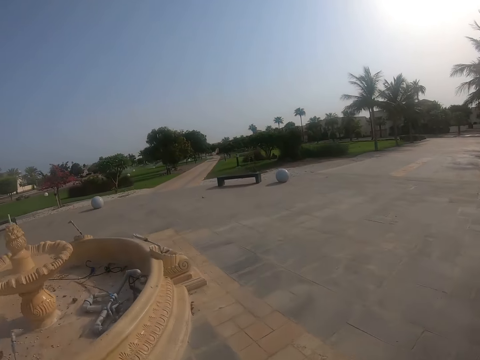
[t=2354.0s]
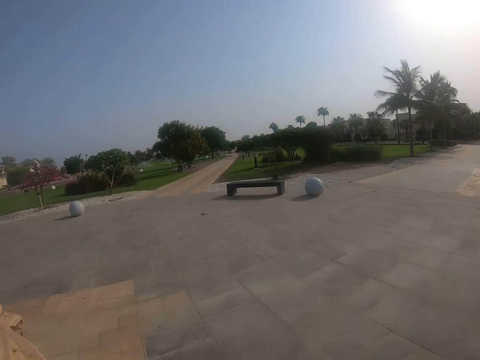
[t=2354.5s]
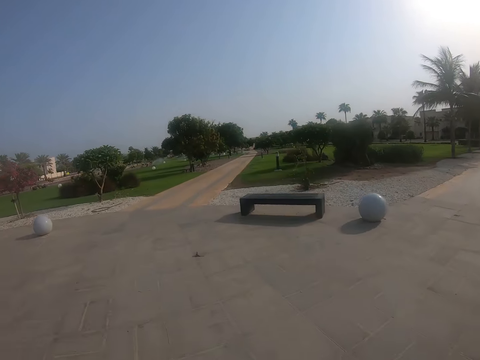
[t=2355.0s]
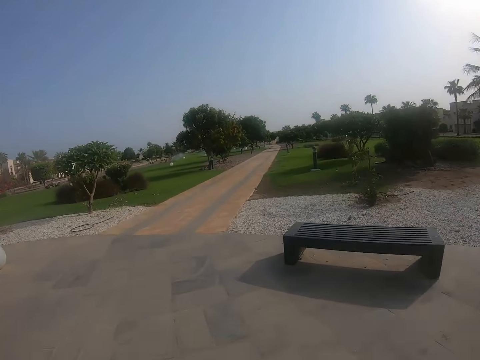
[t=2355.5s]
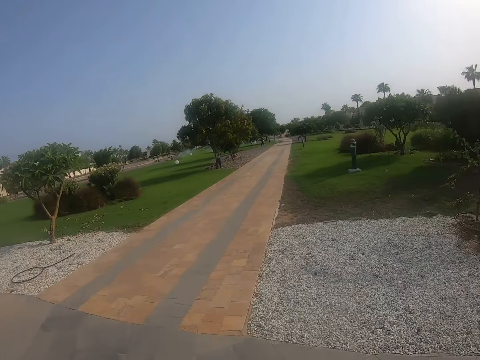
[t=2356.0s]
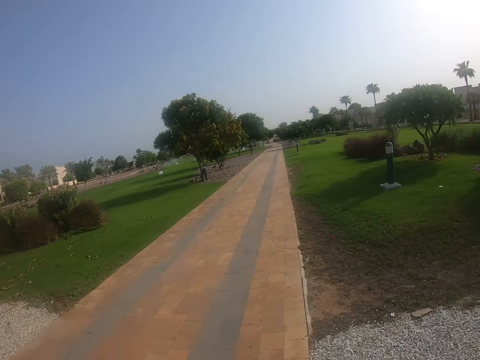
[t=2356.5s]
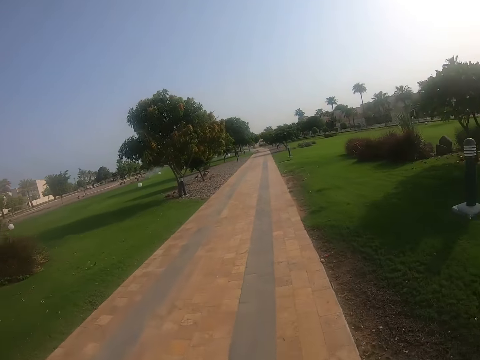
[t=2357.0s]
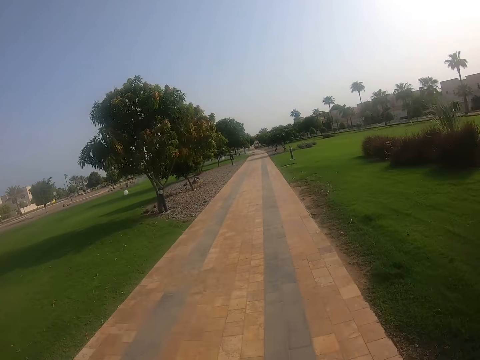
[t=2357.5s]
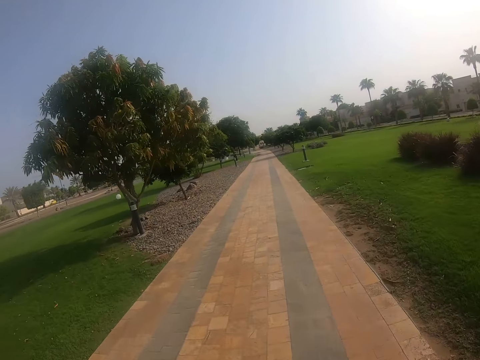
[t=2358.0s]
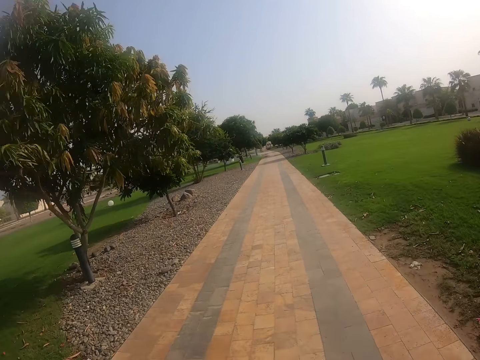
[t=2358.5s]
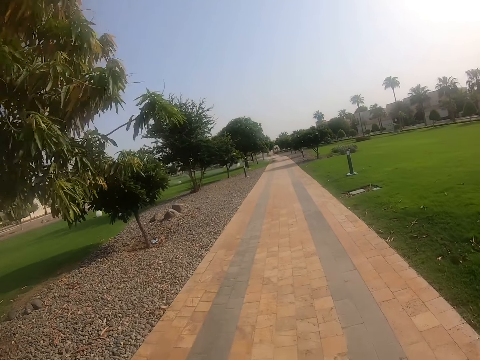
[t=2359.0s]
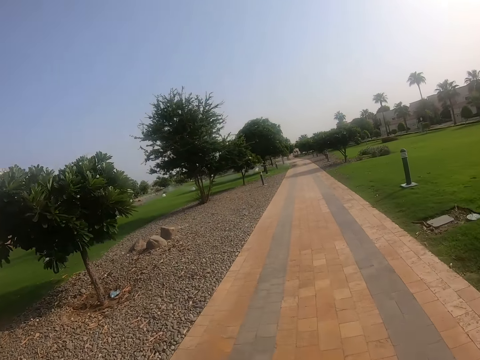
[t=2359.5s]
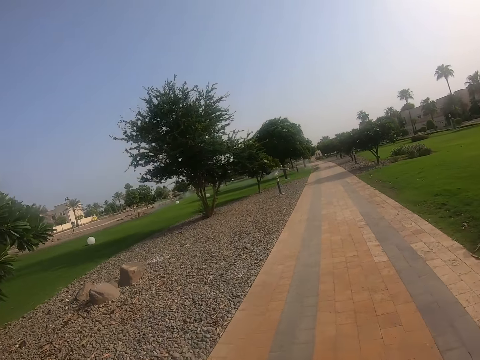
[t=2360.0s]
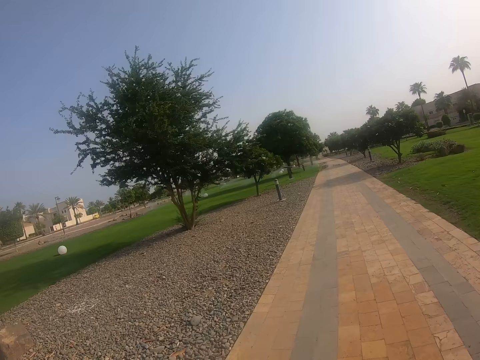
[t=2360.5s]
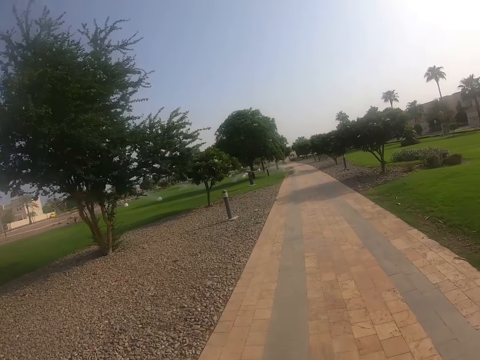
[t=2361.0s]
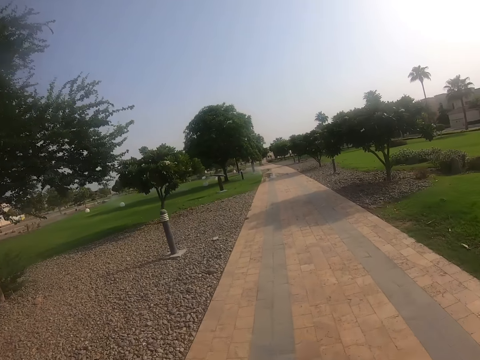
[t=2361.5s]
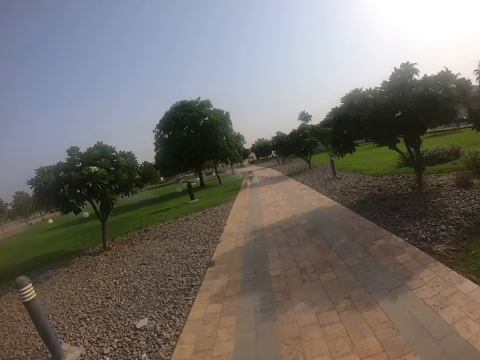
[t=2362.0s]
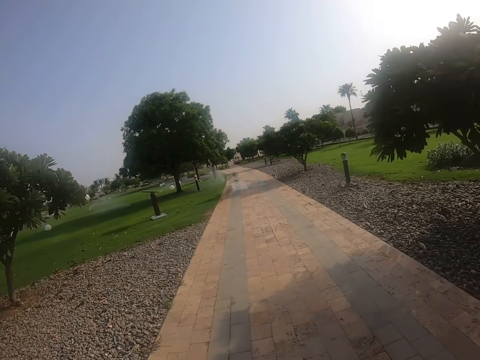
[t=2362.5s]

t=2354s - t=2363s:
The camera wearer turns to the left.

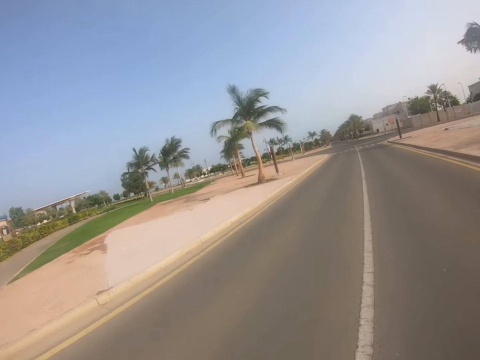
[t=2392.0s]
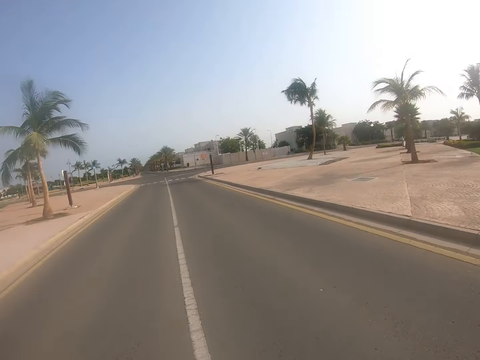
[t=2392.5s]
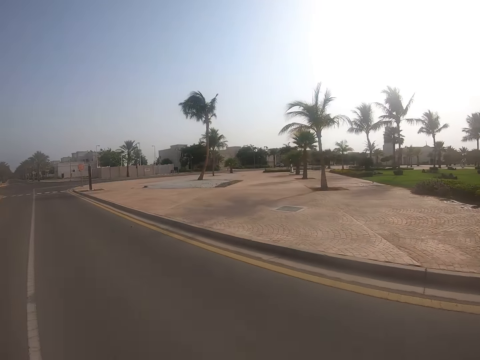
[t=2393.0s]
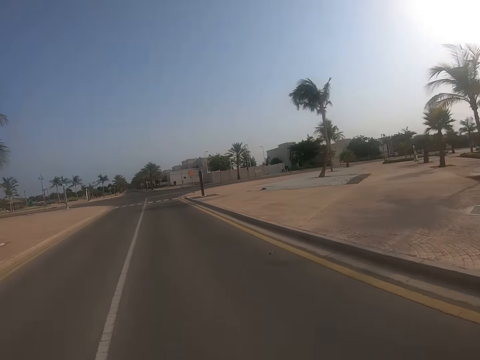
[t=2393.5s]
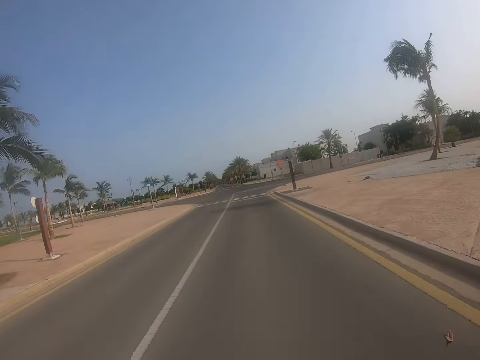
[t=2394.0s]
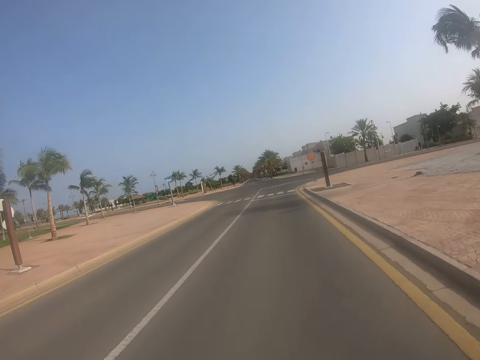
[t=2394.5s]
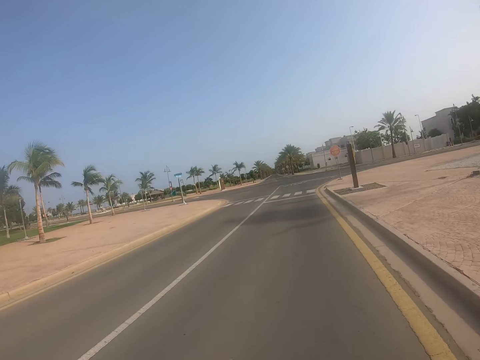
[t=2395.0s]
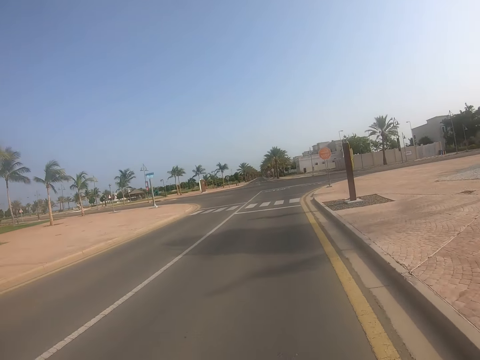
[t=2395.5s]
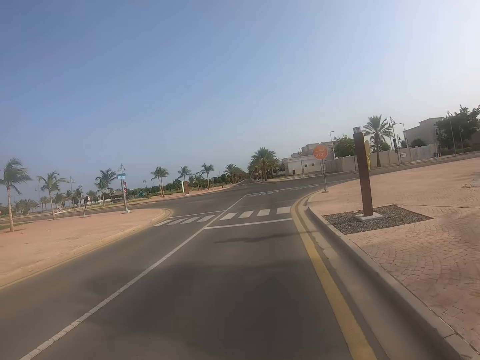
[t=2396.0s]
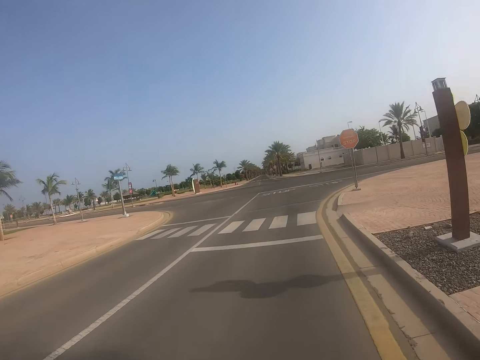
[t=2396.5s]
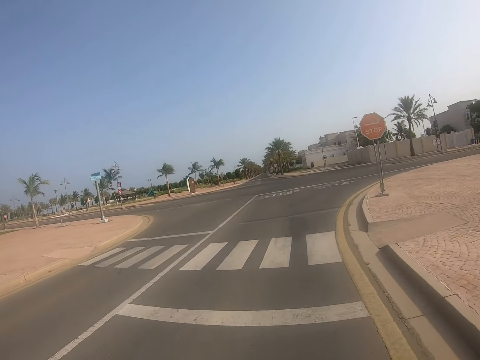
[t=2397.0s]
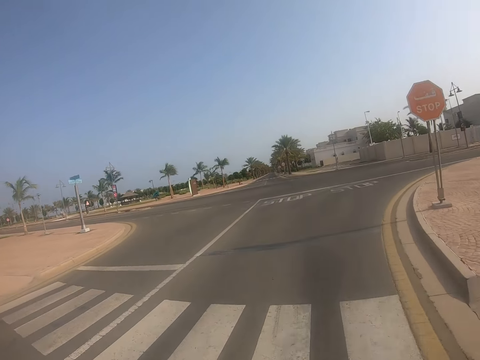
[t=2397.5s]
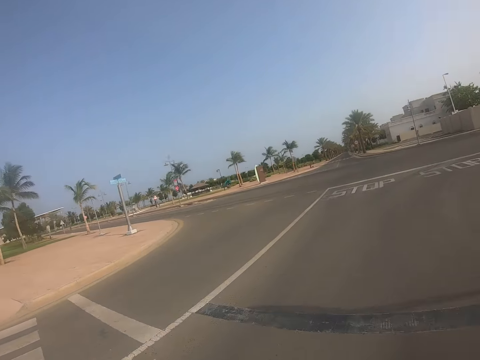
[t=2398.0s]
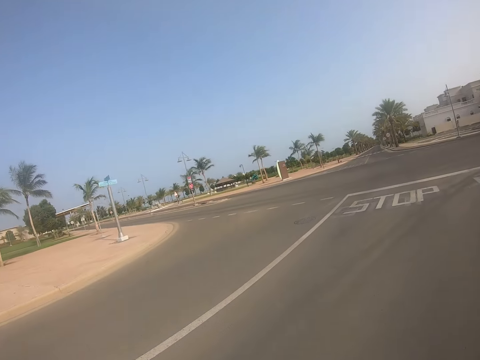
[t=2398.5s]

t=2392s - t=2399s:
The camera wearer turns to the right.

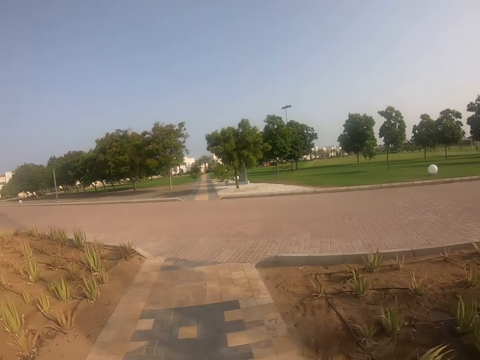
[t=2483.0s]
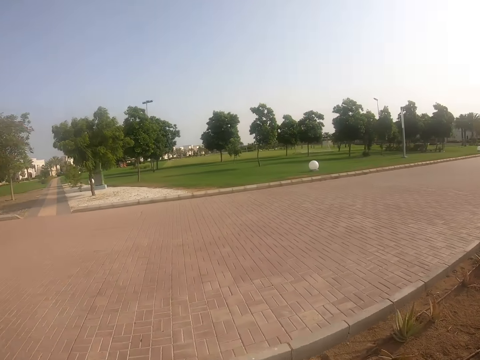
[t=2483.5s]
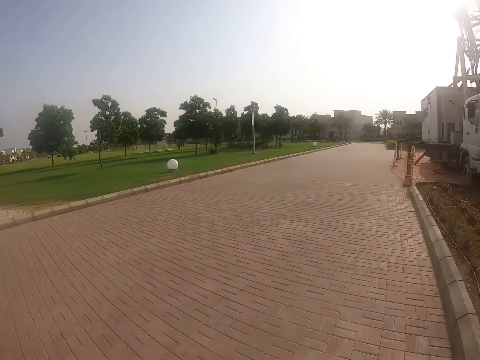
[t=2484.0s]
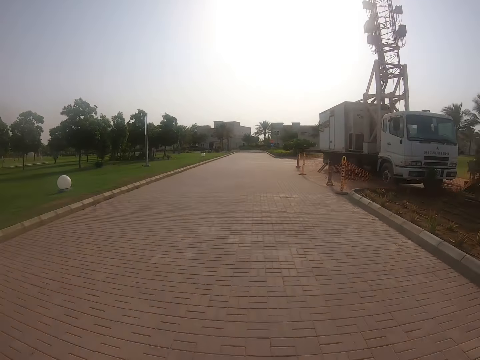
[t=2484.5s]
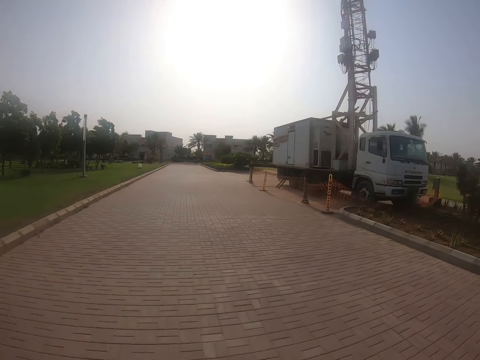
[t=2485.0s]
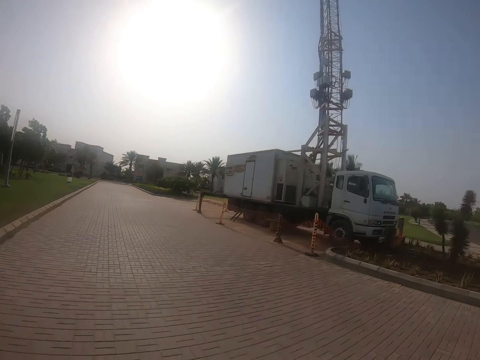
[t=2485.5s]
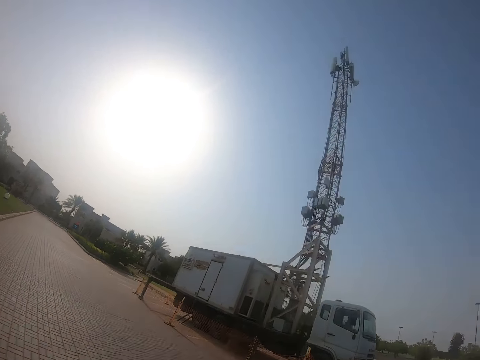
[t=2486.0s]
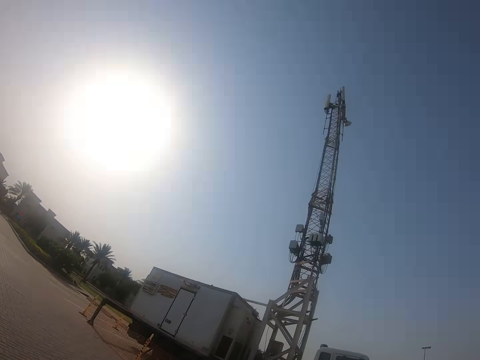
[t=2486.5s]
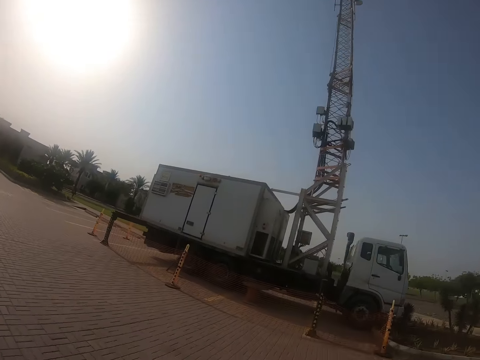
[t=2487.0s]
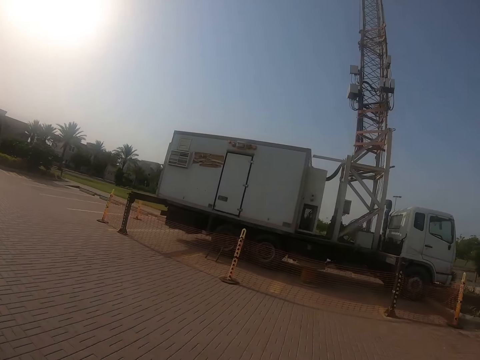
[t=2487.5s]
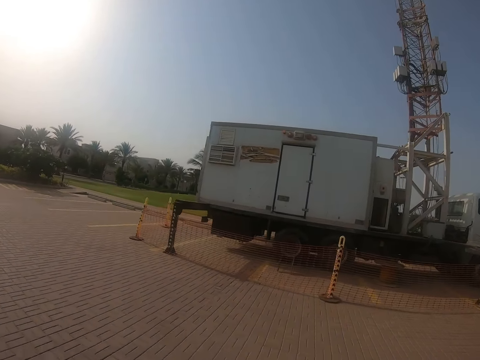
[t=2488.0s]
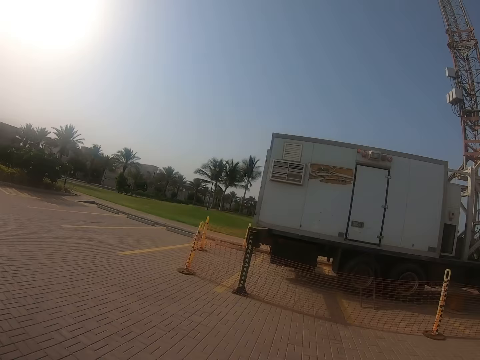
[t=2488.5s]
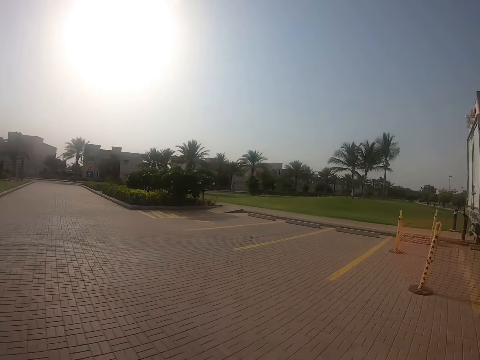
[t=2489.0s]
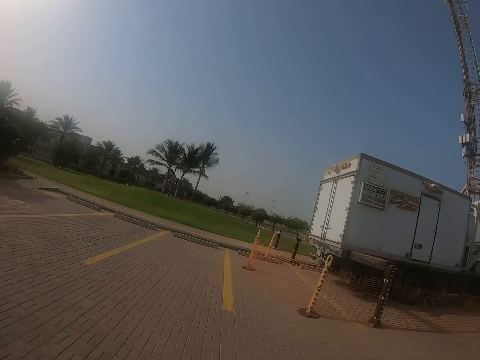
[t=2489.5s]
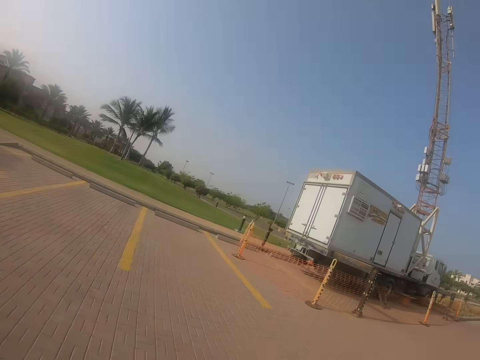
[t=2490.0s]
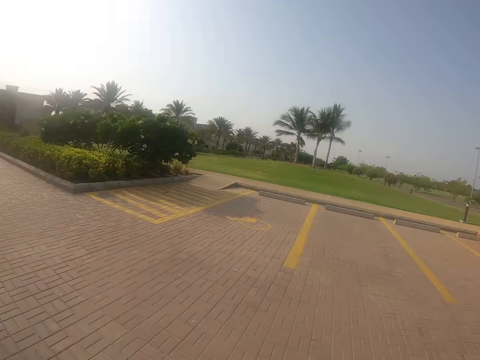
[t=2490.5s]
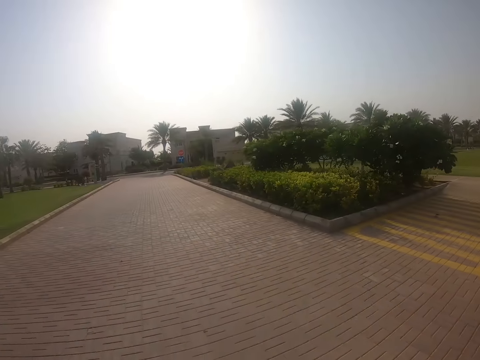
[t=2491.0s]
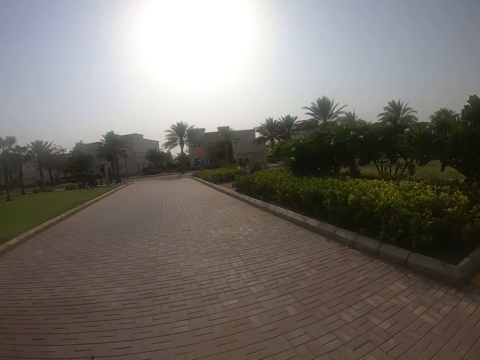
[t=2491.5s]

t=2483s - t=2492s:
The camera wearer turns around. They turn to the right. They cycle the bicycle on the road.
